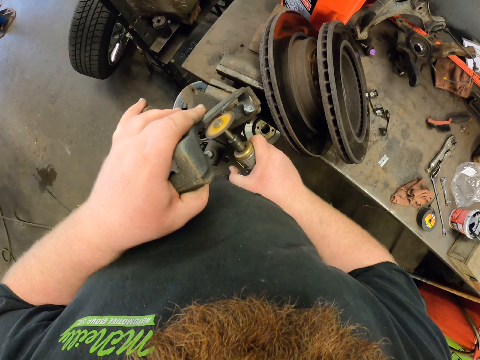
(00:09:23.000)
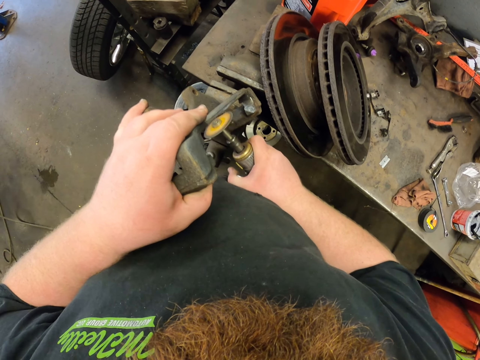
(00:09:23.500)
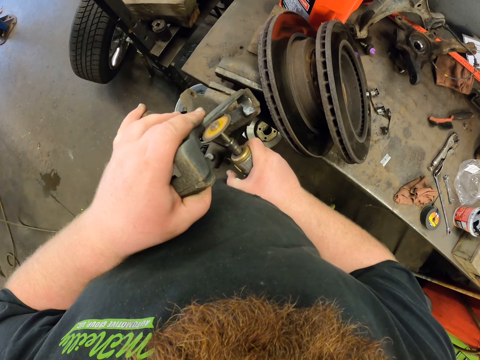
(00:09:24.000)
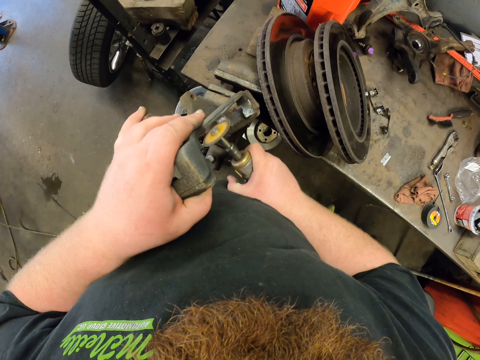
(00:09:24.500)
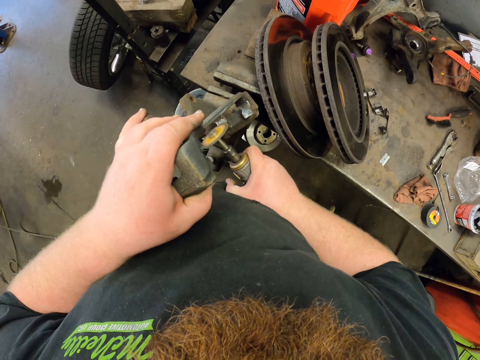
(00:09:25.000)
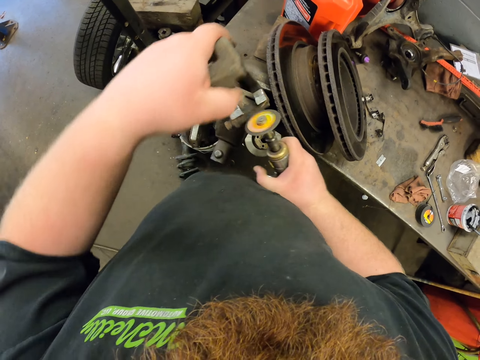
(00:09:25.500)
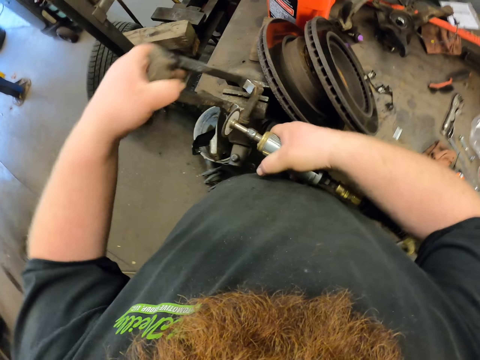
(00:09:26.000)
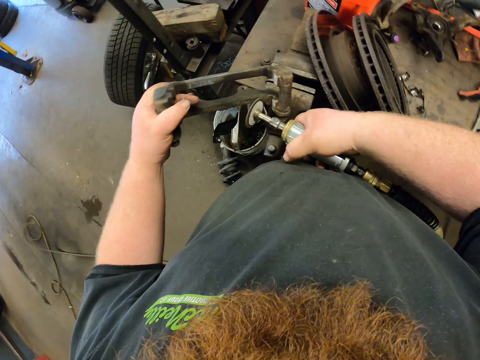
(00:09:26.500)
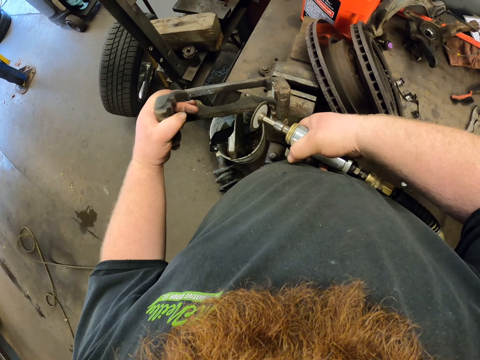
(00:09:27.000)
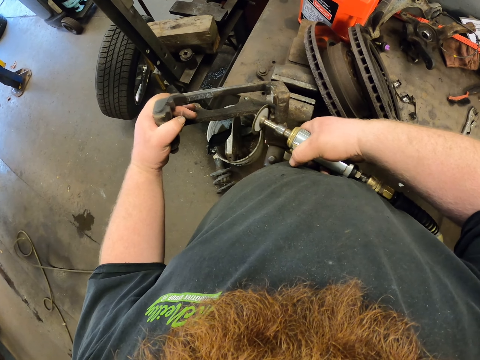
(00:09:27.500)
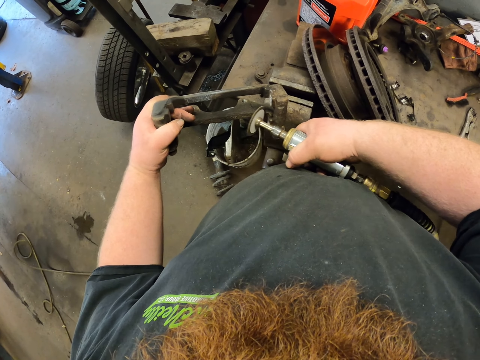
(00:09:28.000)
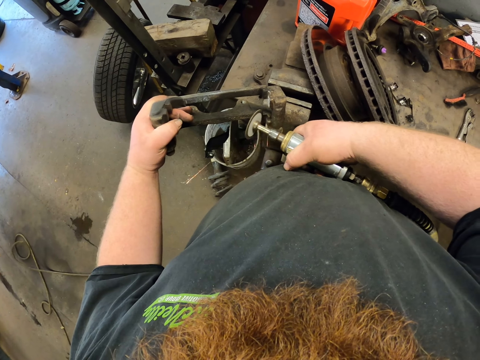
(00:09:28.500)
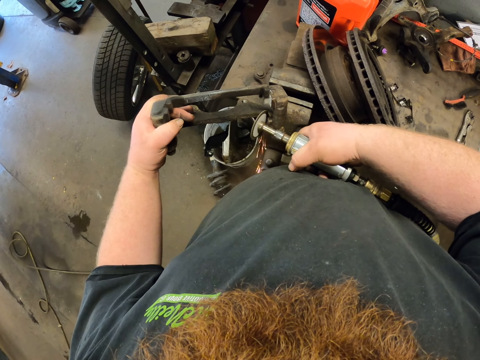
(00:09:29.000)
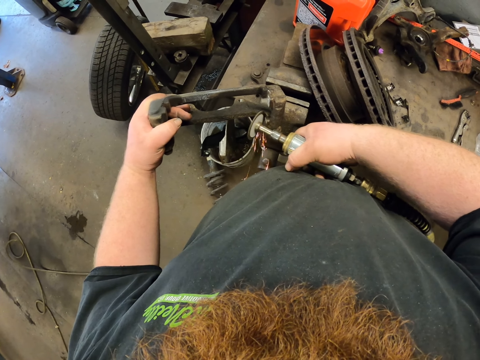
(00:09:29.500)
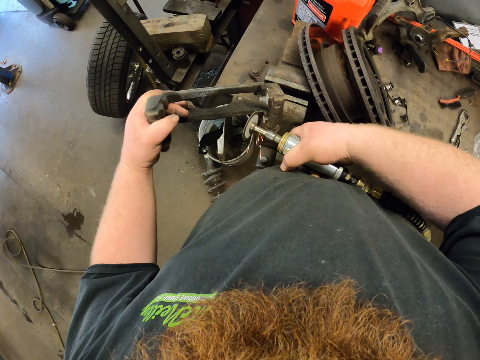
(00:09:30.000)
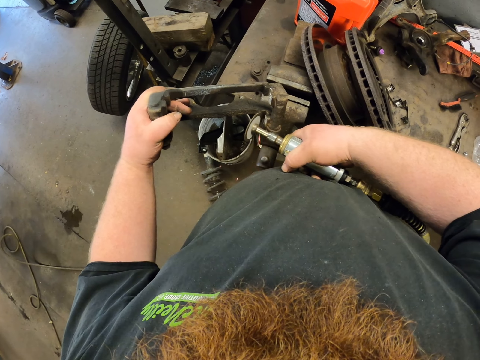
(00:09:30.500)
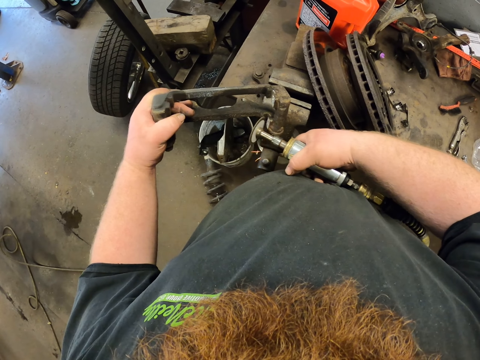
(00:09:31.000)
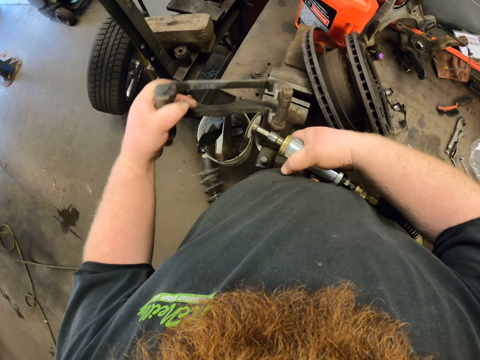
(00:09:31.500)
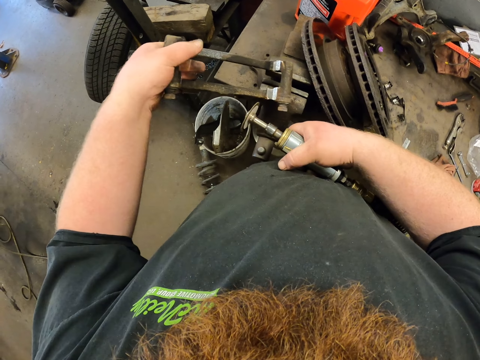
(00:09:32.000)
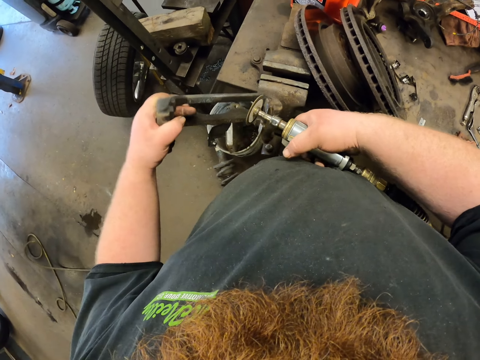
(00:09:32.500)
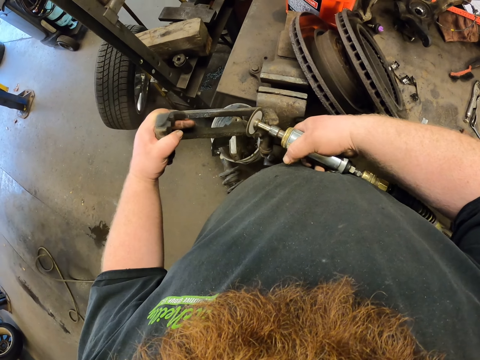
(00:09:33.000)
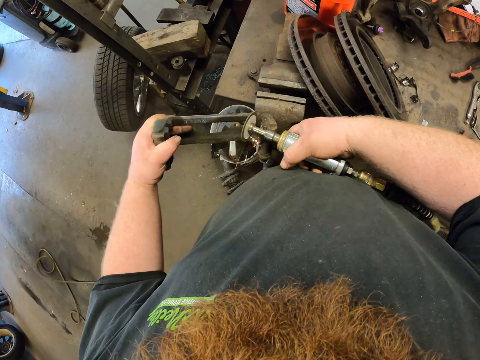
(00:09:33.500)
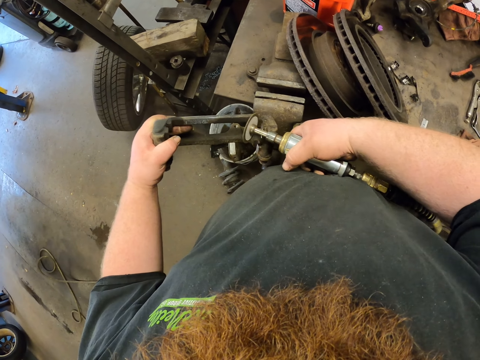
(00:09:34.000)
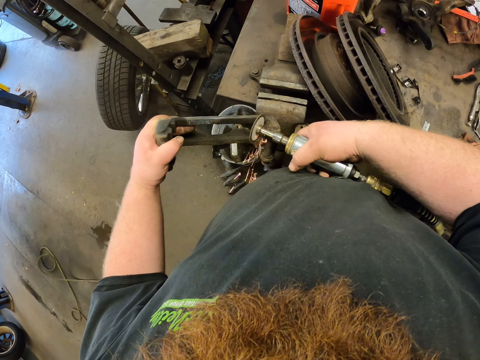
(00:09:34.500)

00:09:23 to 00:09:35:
The camera wearer changes position of the metal. They weld the metal bar. They change position of the metal. They weld the metal bar.

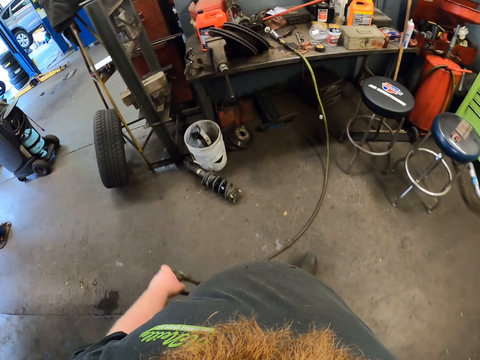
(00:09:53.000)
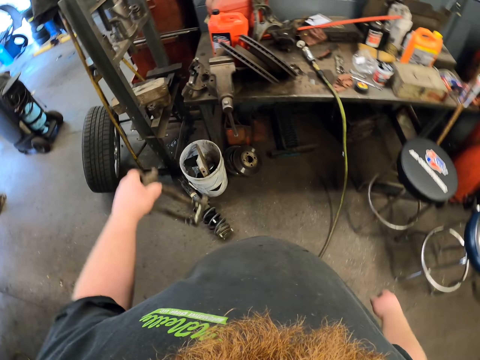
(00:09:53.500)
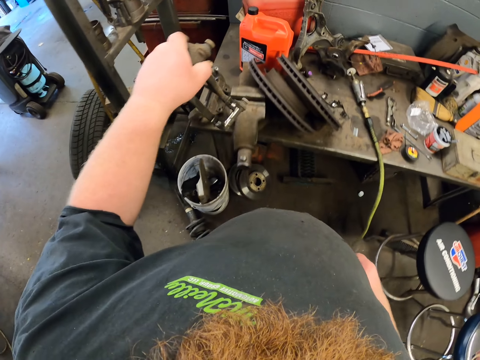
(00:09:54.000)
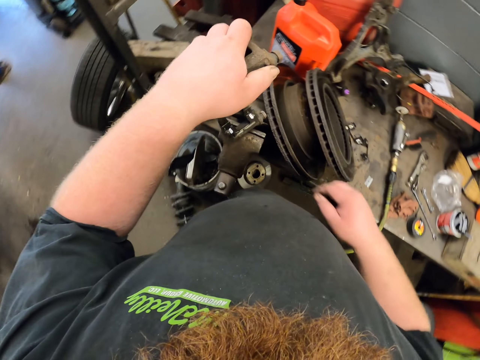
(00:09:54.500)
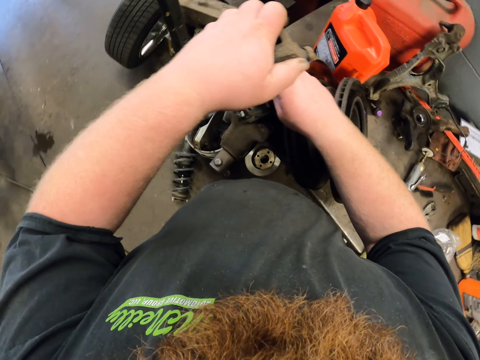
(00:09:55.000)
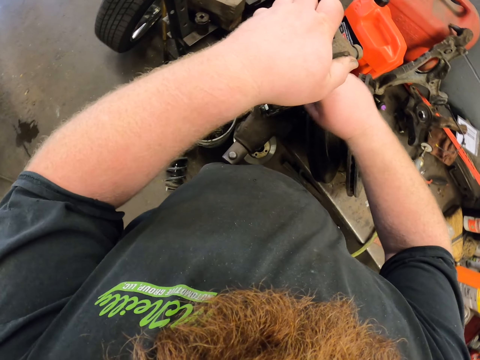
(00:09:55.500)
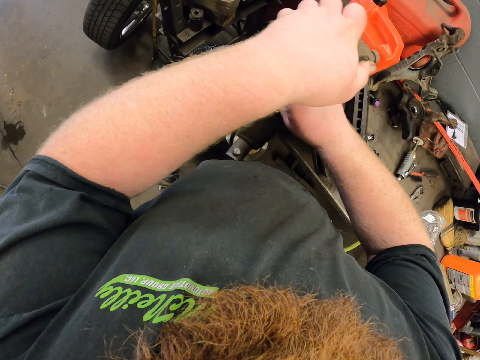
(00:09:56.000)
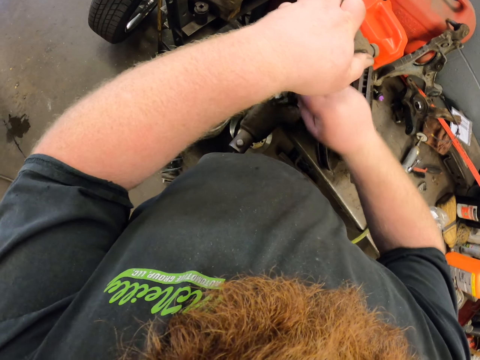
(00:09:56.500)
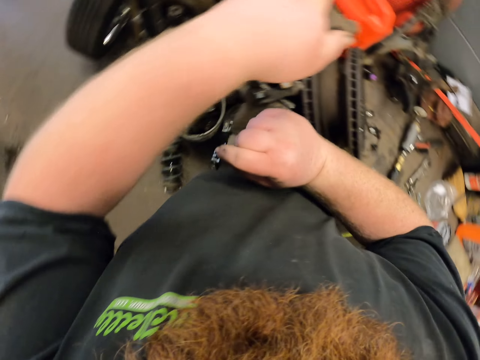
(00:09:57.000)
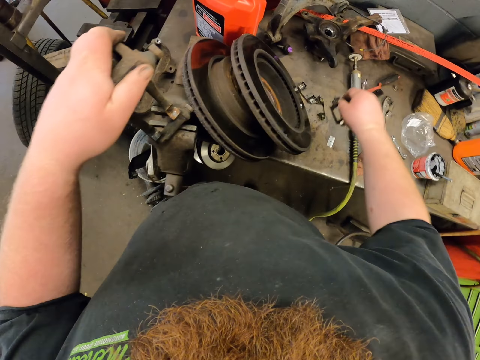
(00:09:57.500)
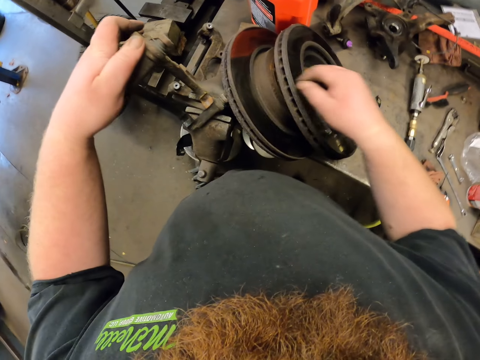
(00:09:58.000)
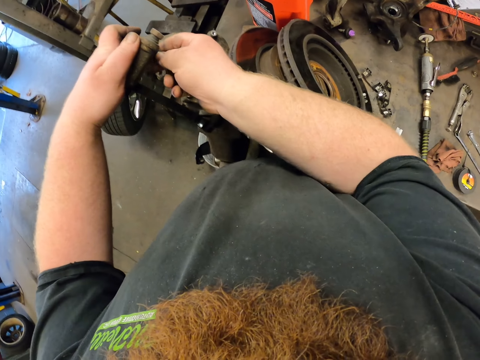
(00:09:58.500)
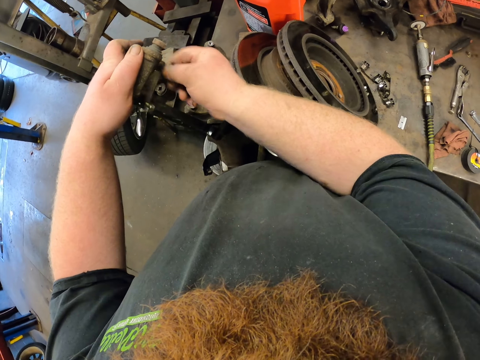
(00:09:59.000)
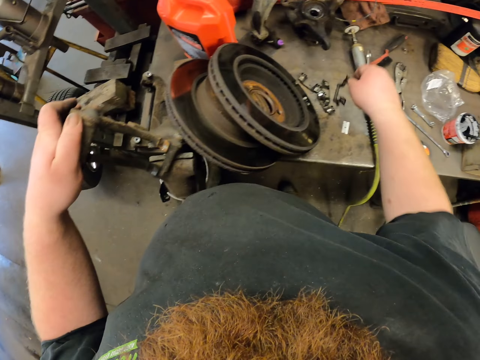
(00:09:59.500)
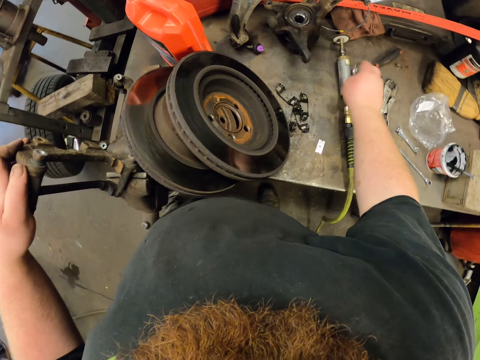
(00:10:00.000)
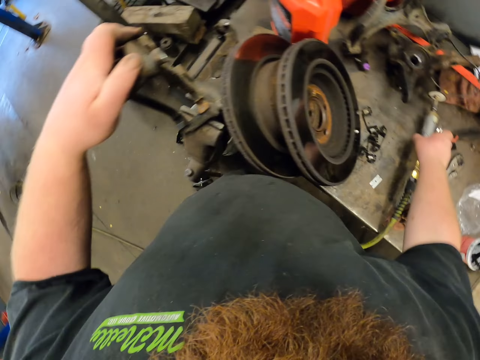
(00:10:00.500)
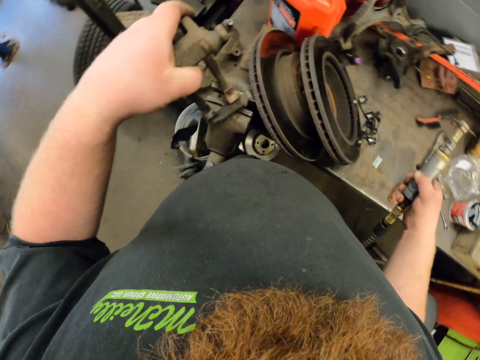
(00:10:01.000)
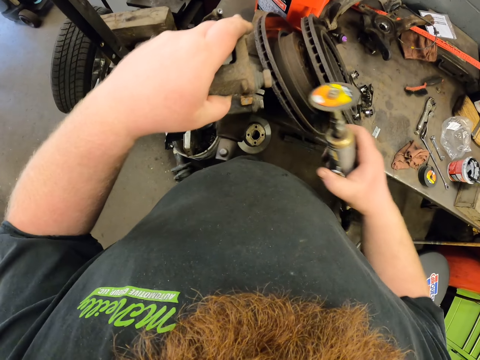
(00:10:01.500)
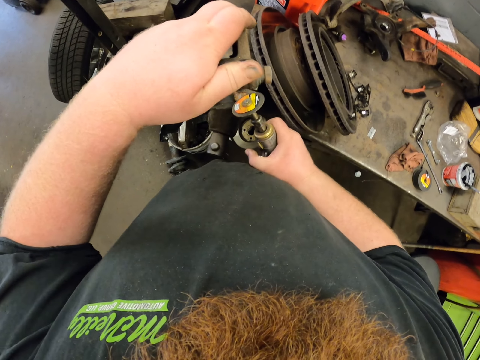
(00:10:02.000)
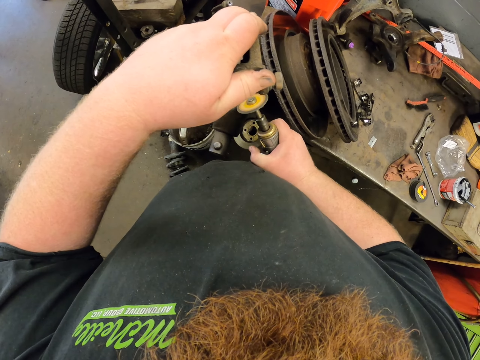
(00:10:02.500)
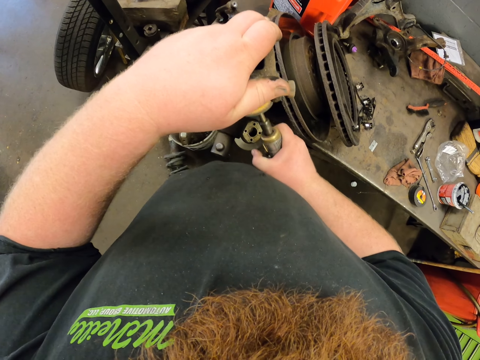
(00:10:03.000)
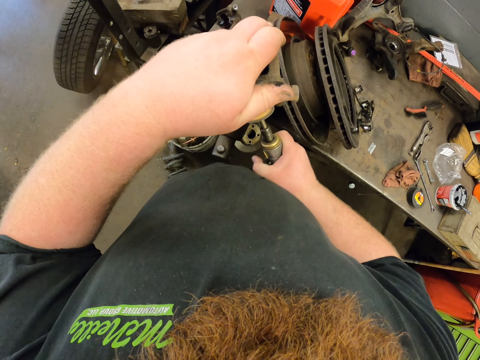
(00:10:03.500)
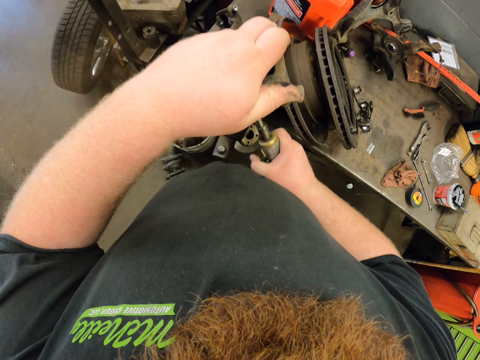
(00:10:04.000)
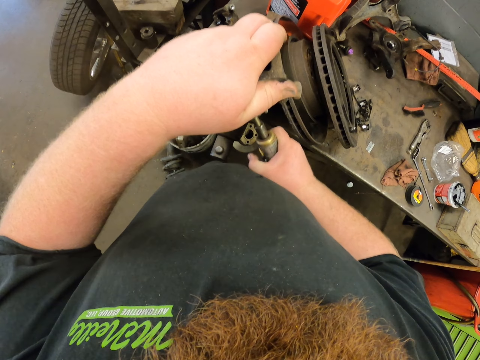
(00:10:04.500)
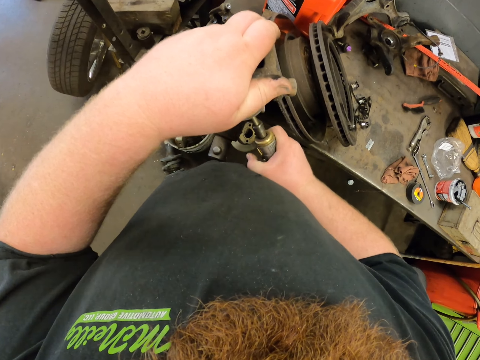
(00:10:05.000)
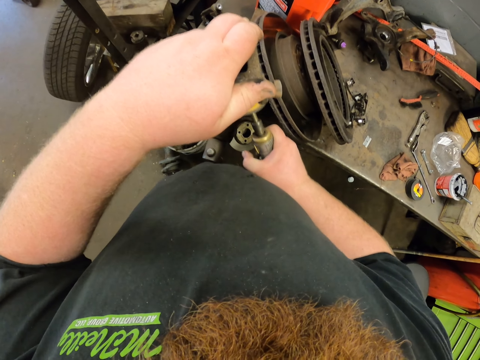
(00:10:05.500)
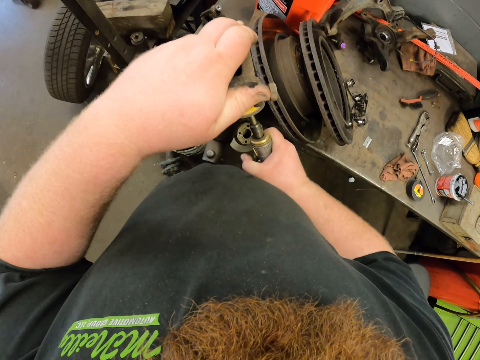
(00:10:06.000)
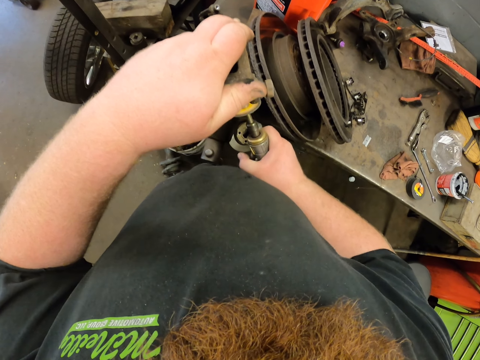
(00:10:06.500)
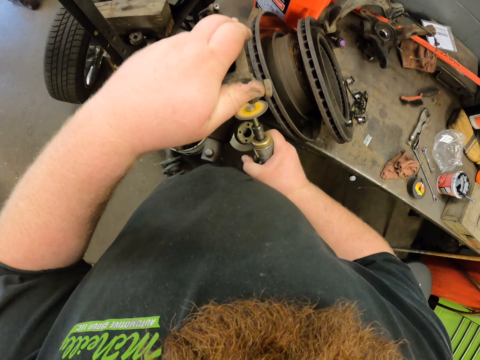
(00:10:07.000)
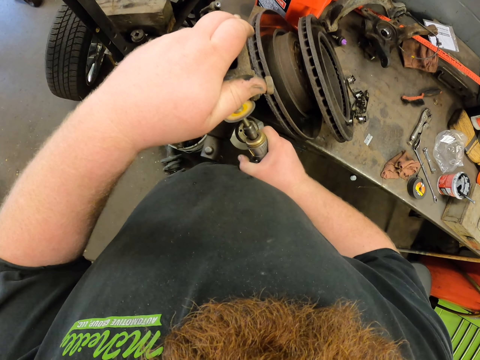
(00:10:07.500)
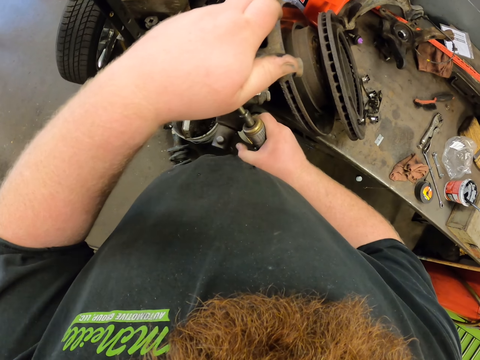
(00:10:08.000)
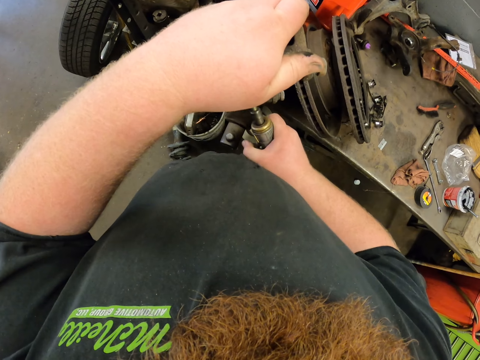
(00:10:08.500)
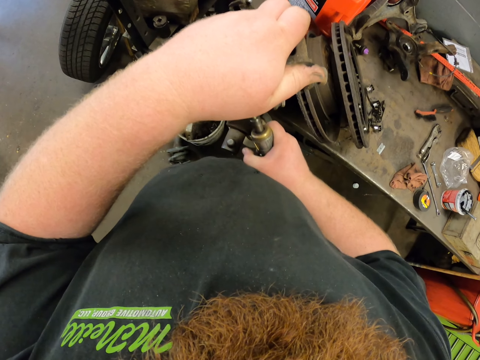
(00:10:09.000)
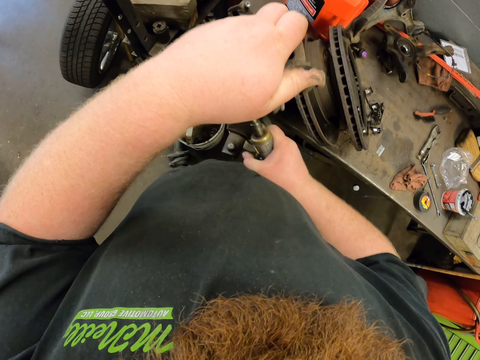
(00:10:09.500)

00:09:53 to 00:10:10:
The camera wearer puts the metal bar on the table. They remove a piece of metal from the metal bar. They put the piece of metal on the table. They remove a piece of metal from the metal bar. They put the piece of metal on the table. They pick a welding machine or angle grinder from the table. They scrub the metal with the angle grinder. They weld the metal bar.
